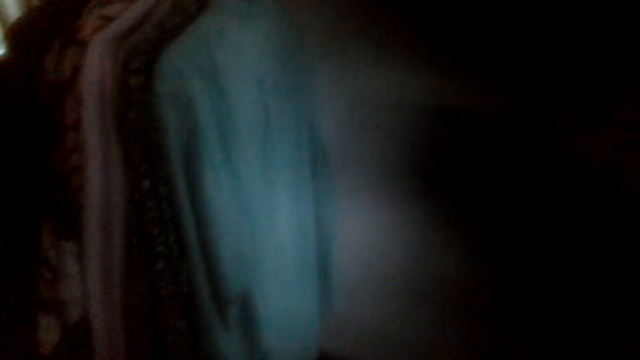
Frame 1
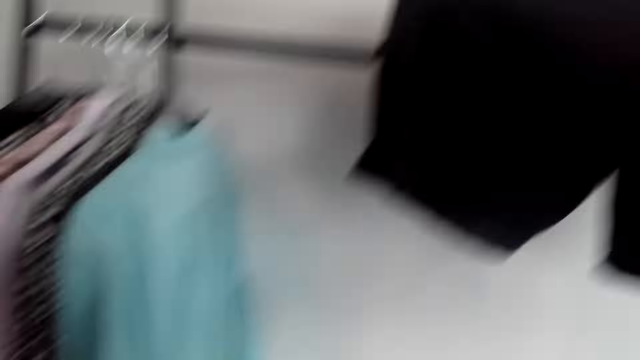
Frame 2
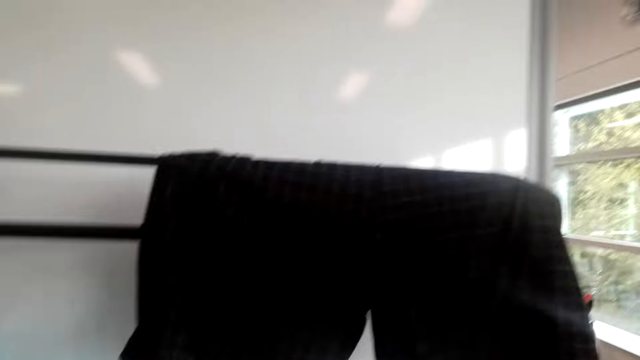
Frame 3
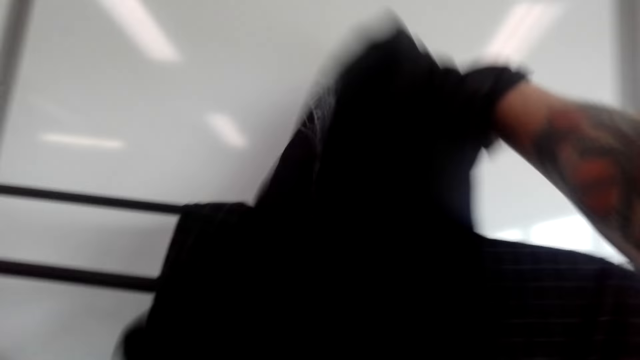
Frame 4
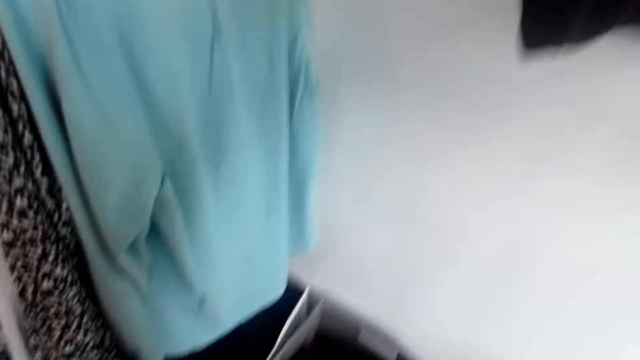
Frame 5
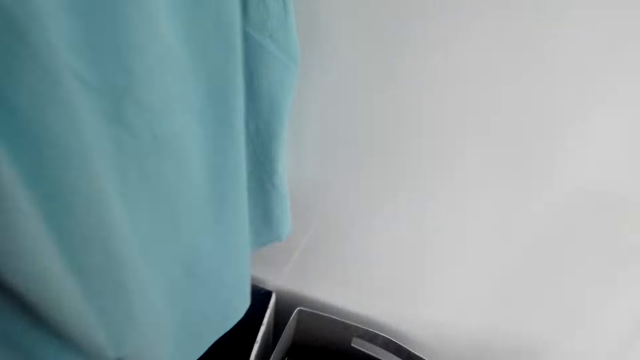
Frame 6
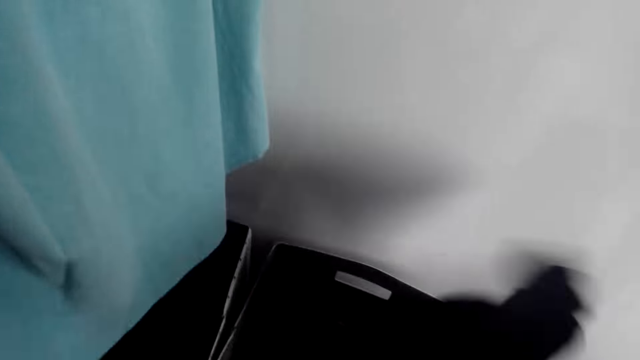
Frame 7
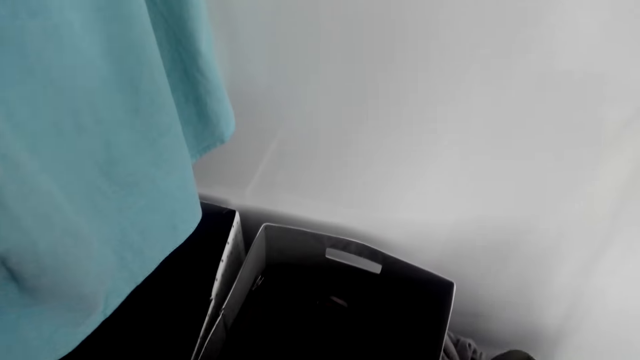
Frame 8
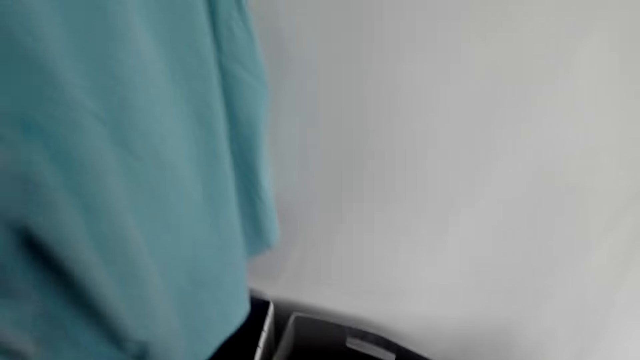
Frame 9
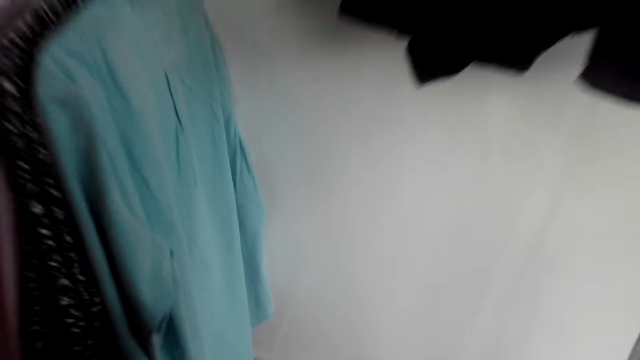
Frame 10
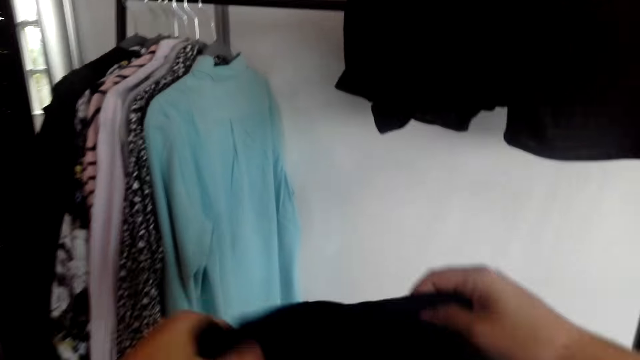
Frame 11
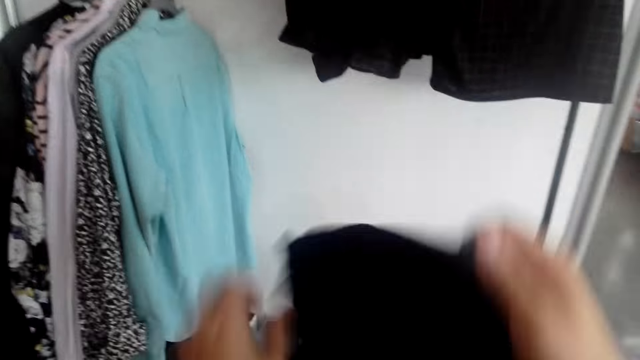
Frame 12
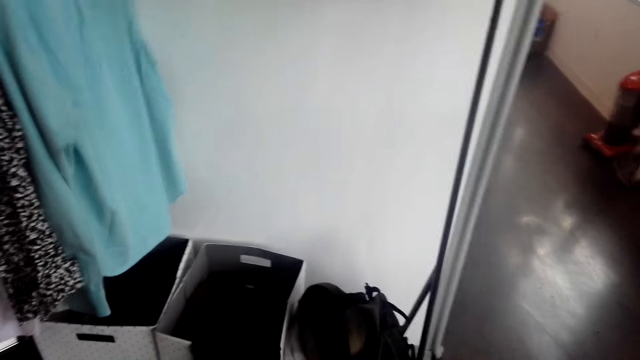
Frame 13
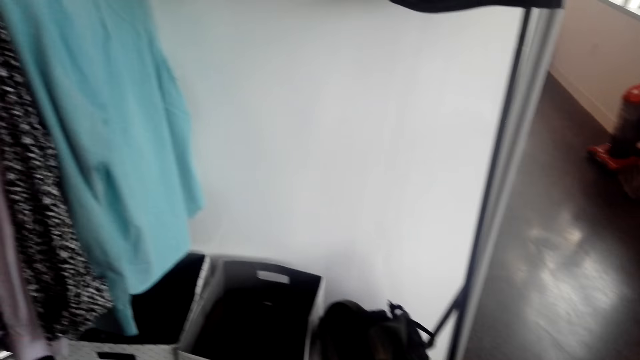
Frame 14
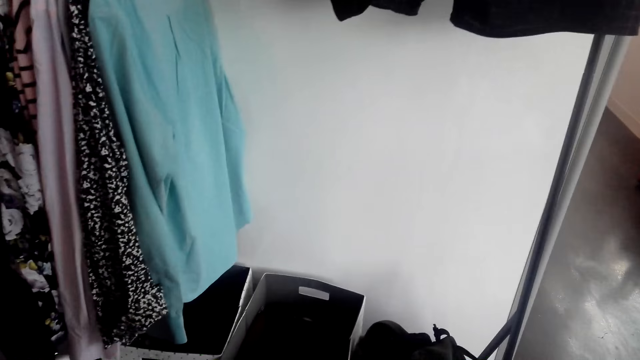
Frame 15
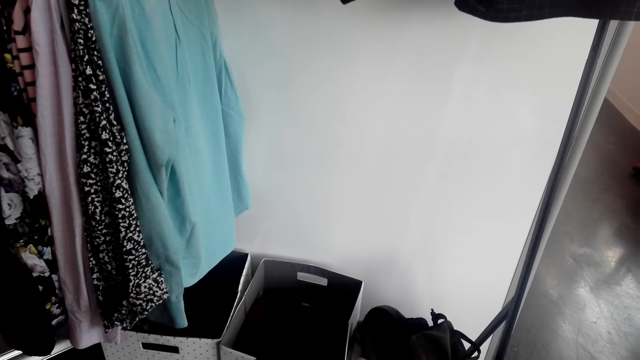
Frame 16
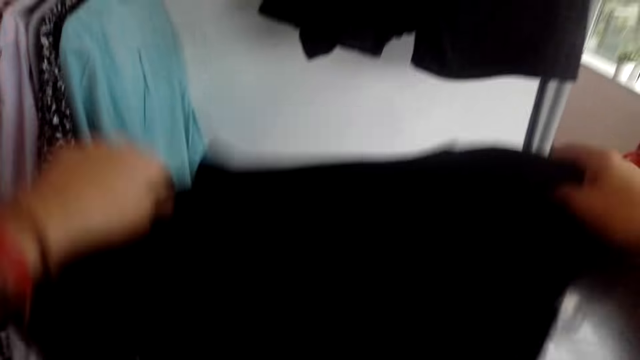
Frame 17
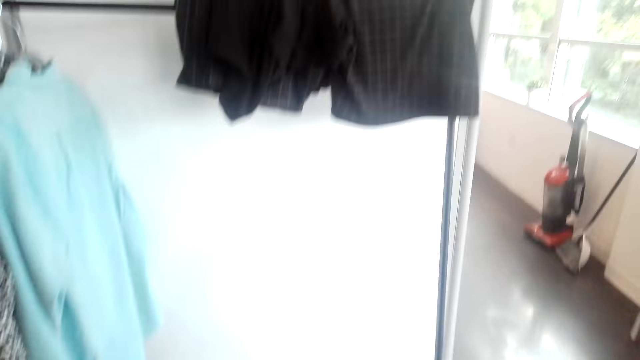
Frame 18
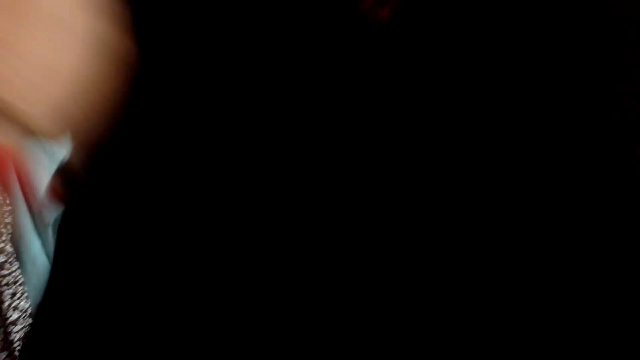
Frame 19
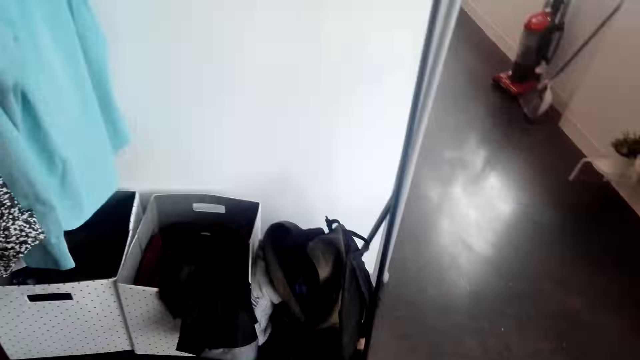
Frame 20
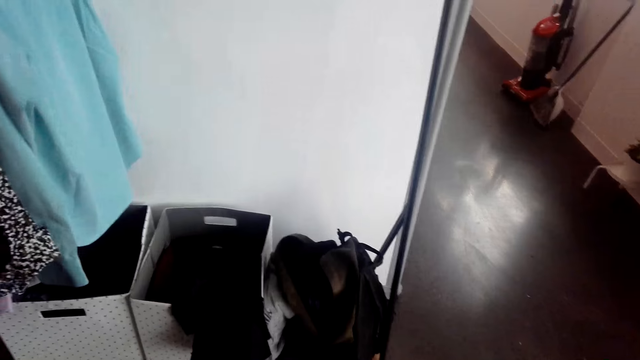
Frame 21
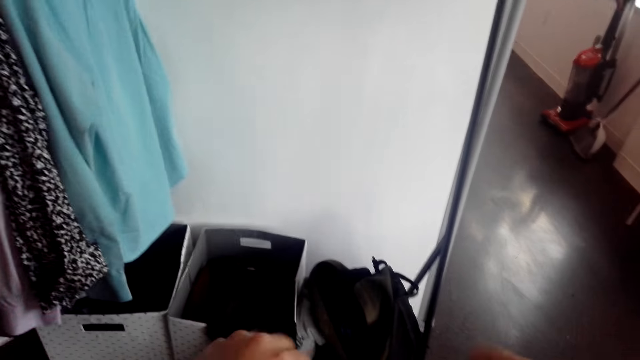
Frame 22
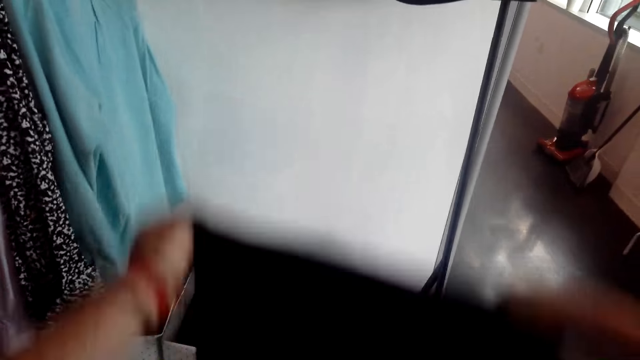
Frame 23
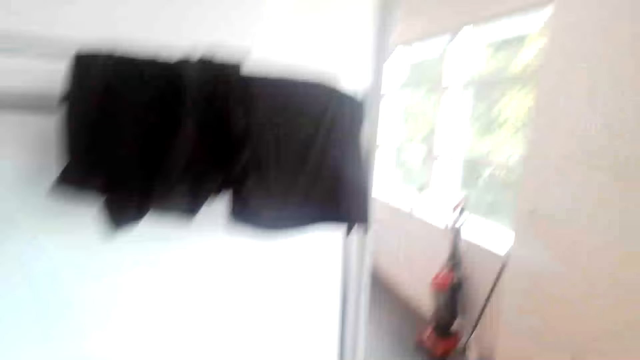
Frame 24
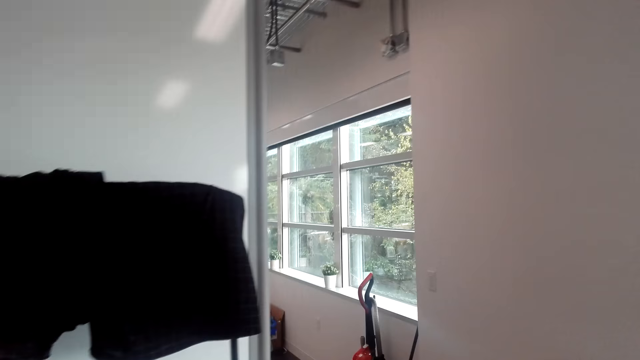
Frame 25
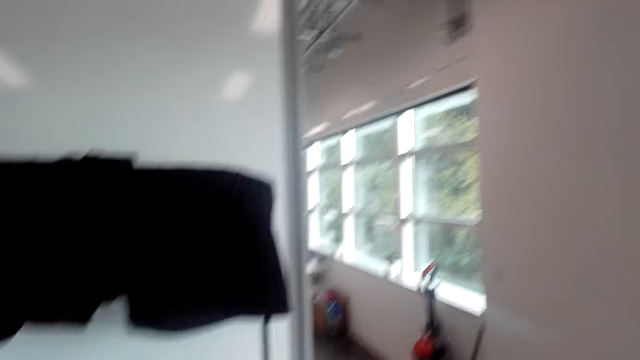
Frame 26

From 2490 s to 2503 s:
The camera wearer hangs a shirt on the hanging rack. They take the apparel. They hold the apparel. They adjust a t-shirt. They shake the t-shirt. They hold the apparel.

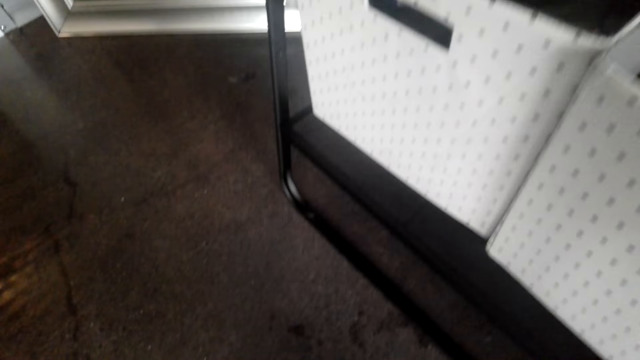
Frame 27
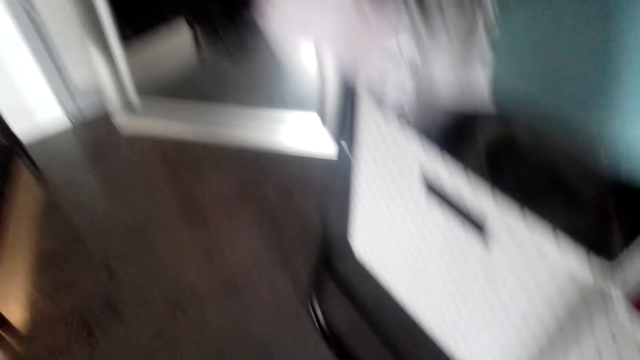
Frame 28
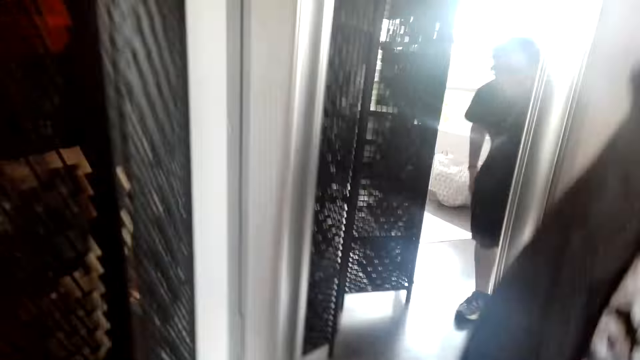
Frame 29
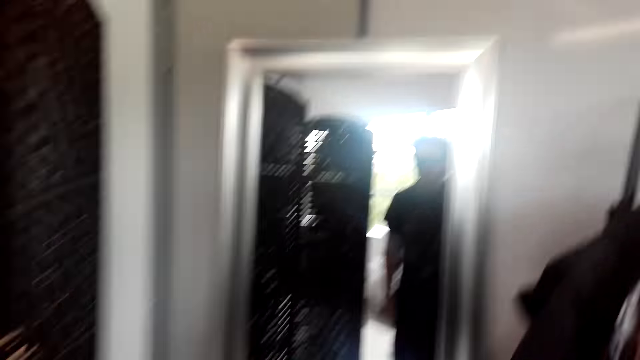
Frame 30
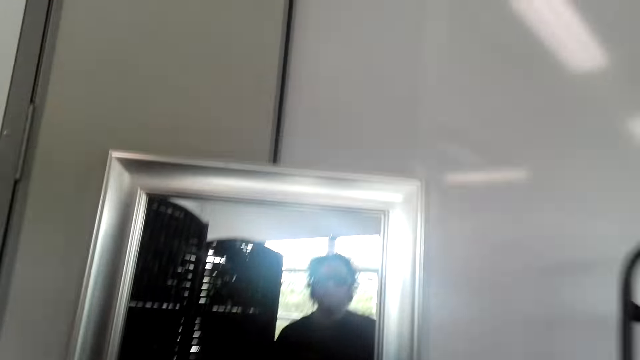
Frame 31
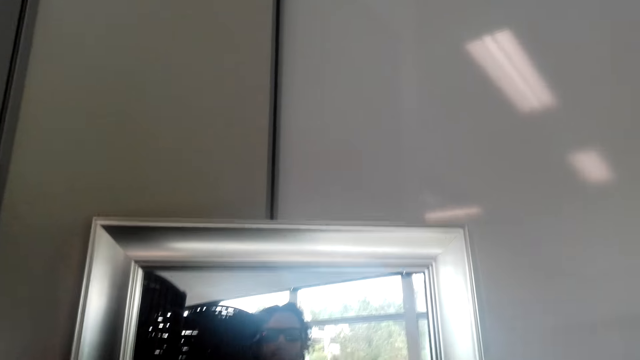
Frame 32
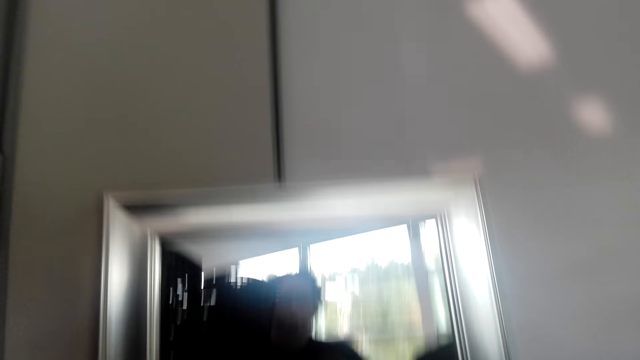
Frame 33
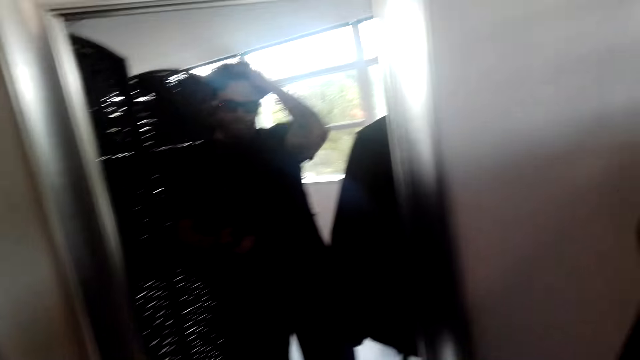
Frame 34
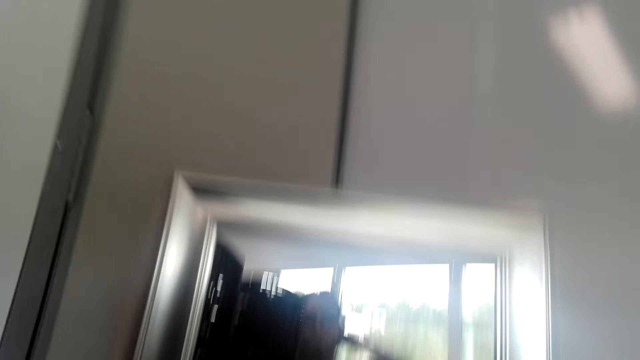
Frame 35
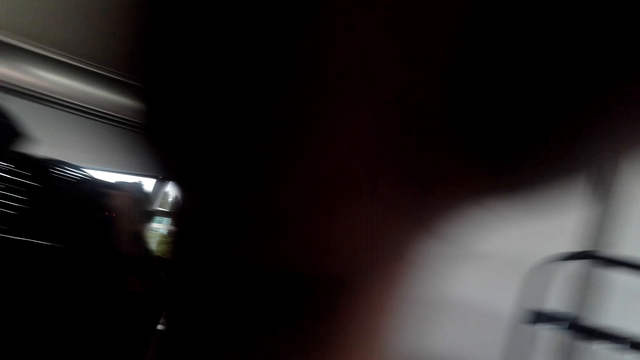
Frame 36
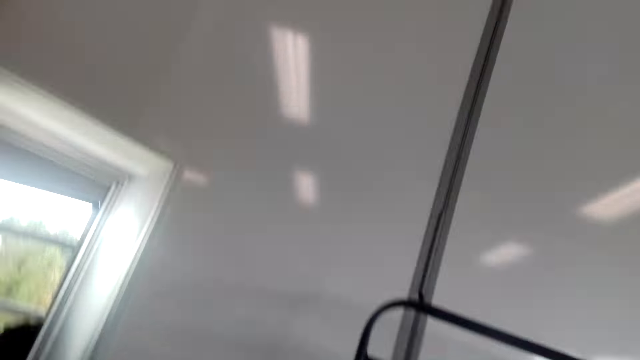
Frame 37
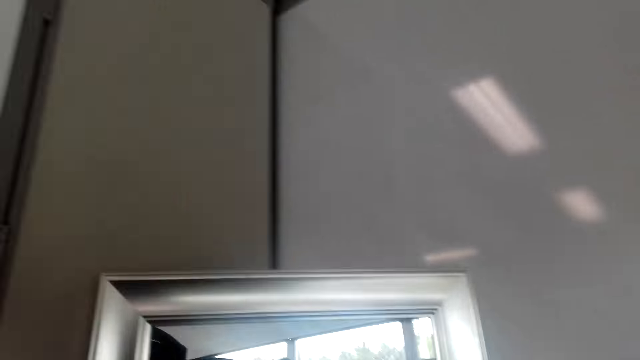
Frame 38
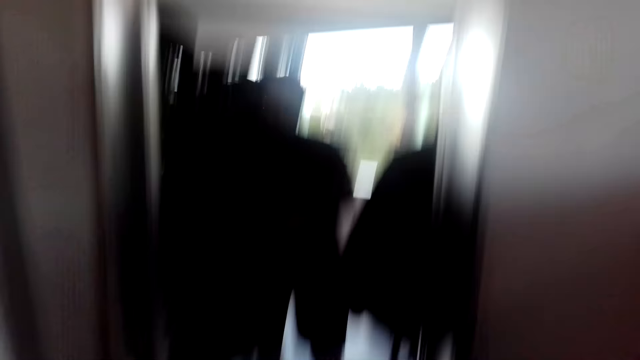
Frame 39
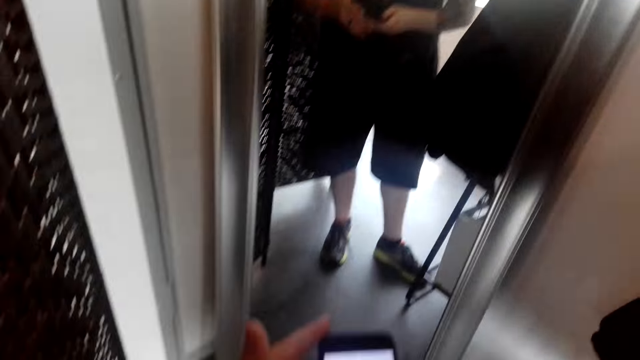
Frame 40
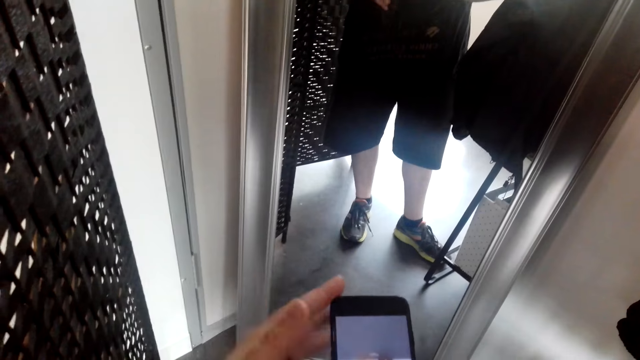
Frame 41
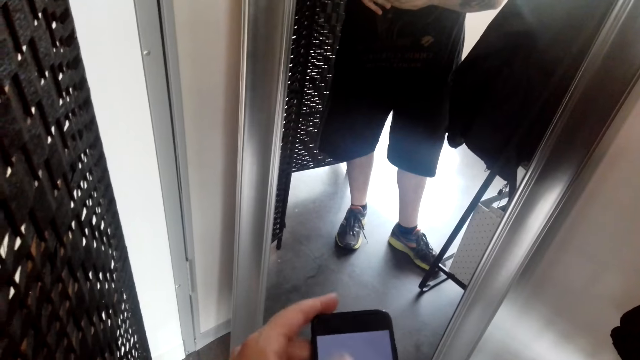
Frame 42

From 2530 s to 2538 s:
The camera wearer looks at himself in the mirror. They operate the phone.
